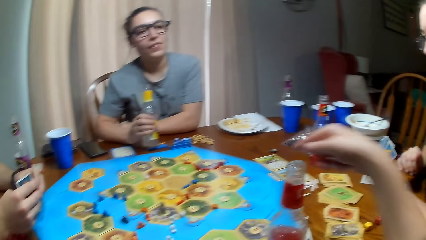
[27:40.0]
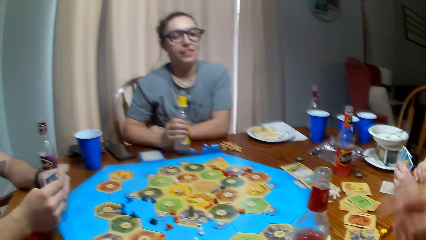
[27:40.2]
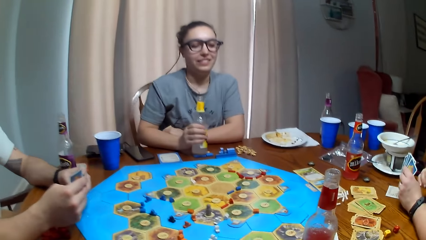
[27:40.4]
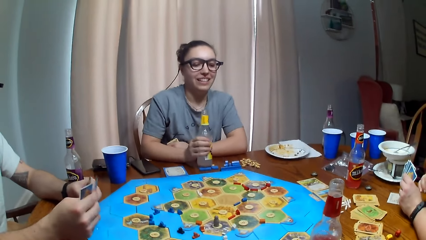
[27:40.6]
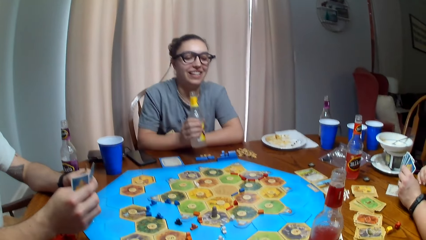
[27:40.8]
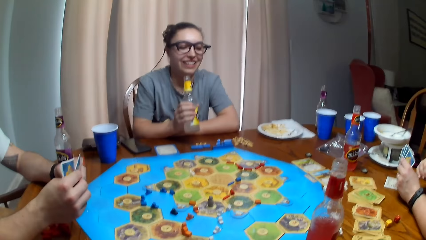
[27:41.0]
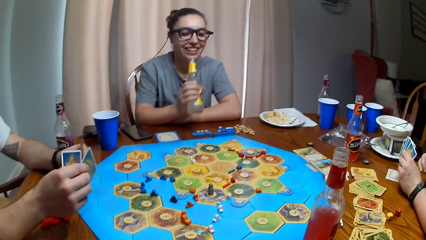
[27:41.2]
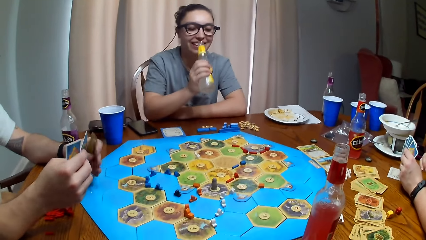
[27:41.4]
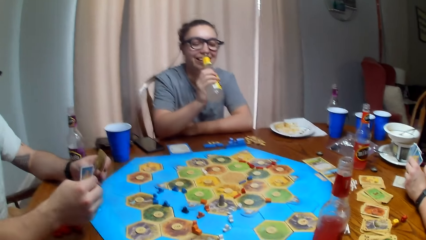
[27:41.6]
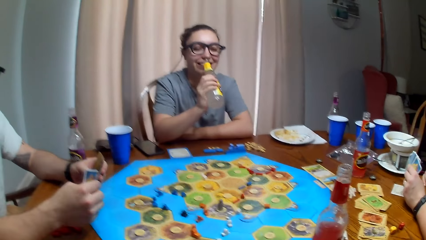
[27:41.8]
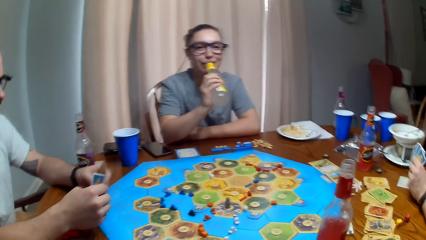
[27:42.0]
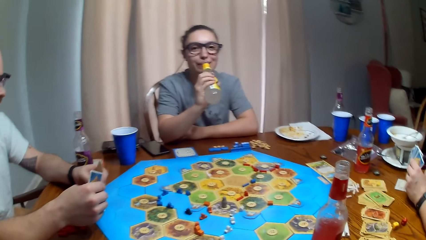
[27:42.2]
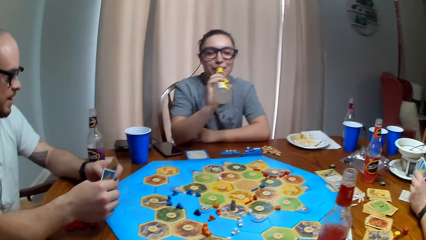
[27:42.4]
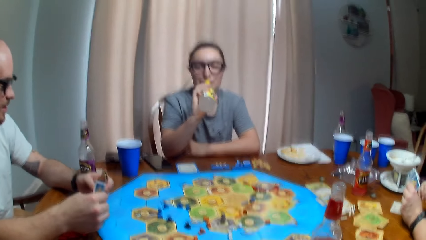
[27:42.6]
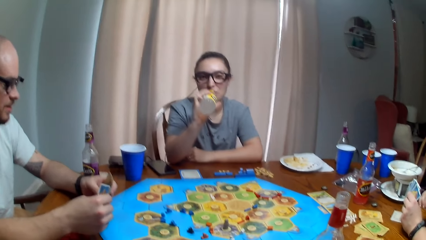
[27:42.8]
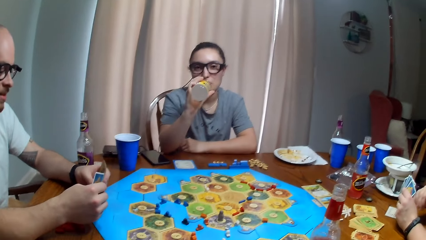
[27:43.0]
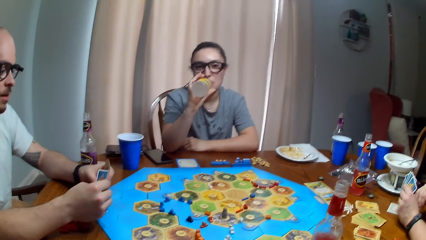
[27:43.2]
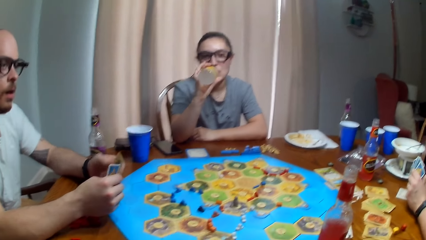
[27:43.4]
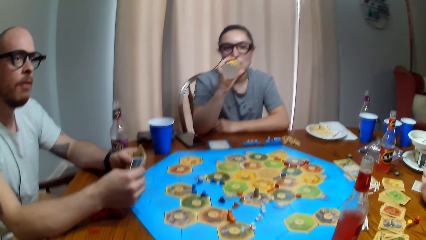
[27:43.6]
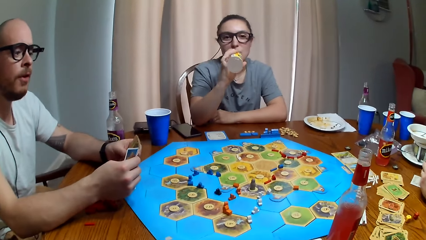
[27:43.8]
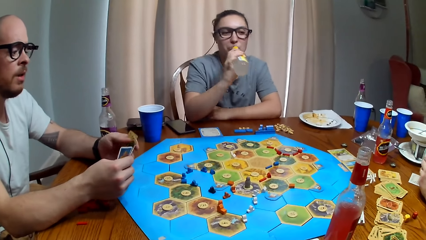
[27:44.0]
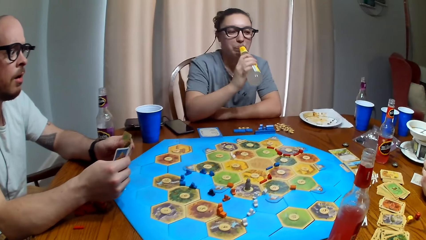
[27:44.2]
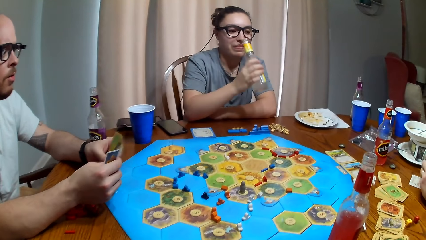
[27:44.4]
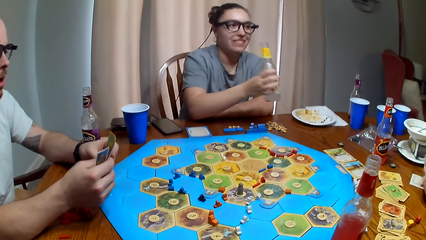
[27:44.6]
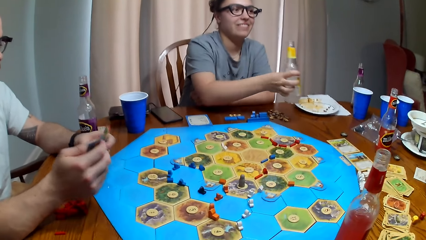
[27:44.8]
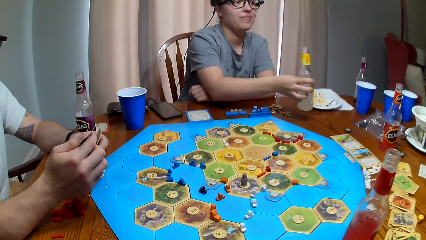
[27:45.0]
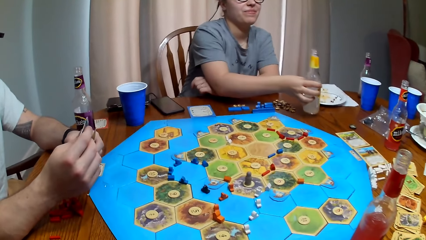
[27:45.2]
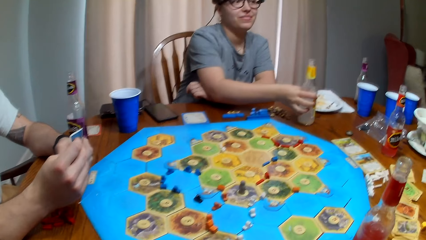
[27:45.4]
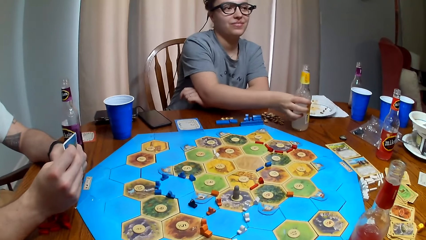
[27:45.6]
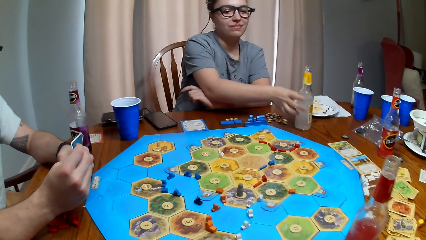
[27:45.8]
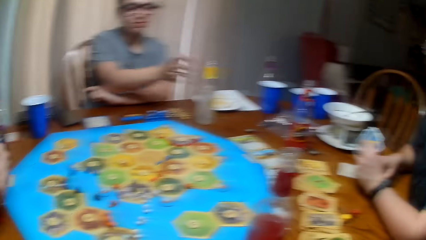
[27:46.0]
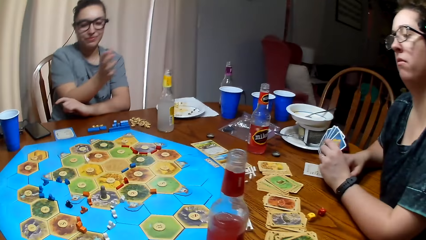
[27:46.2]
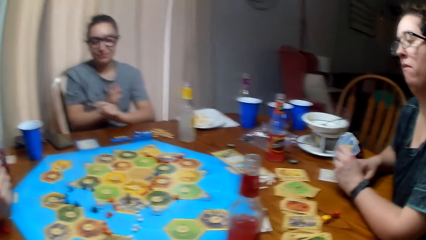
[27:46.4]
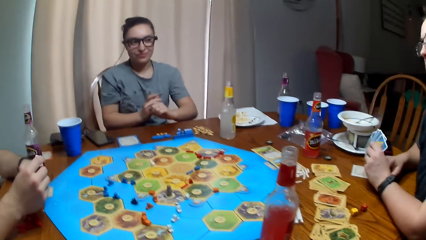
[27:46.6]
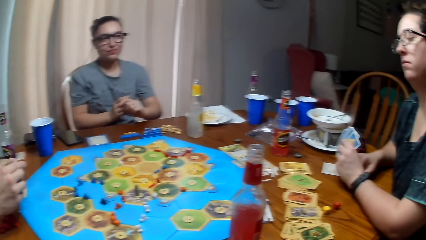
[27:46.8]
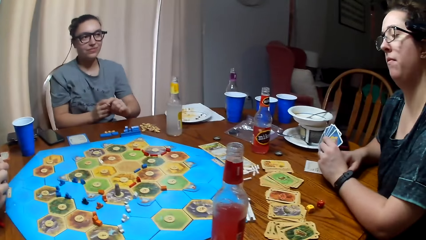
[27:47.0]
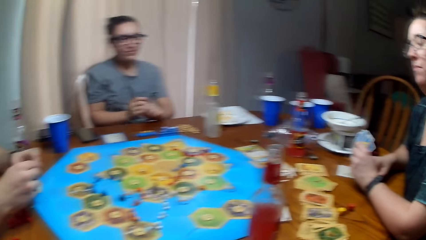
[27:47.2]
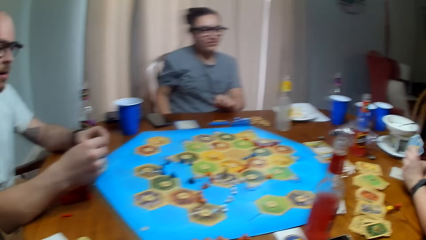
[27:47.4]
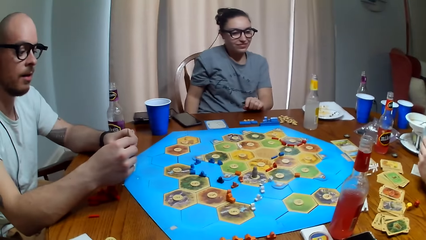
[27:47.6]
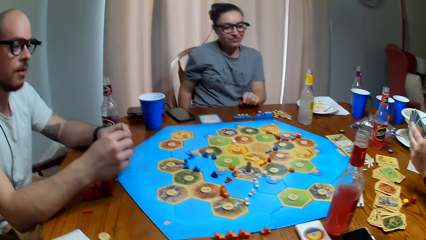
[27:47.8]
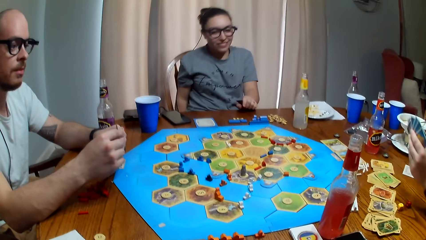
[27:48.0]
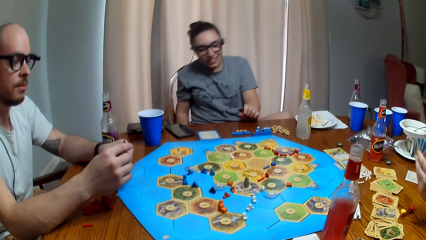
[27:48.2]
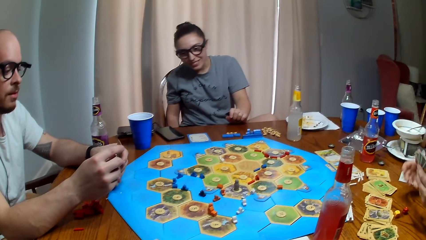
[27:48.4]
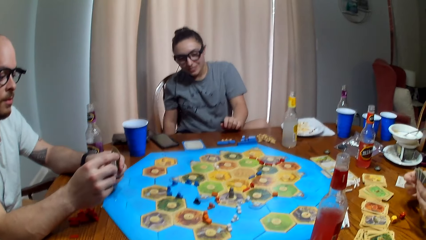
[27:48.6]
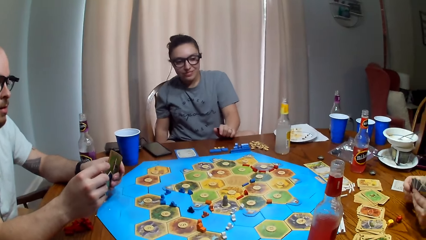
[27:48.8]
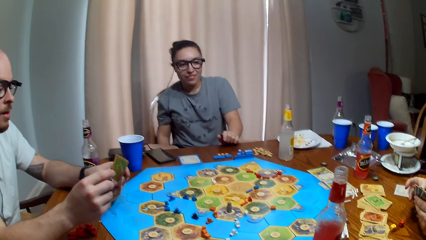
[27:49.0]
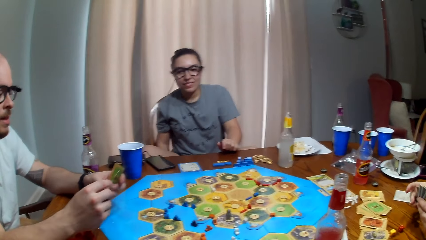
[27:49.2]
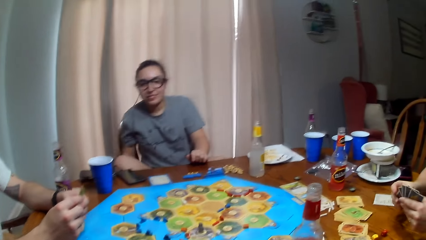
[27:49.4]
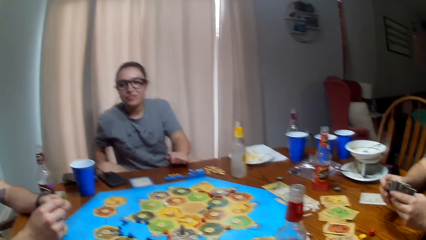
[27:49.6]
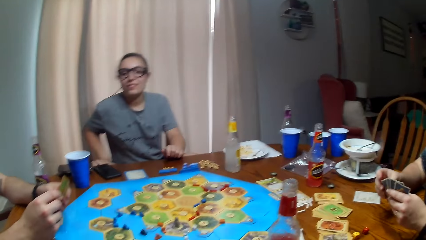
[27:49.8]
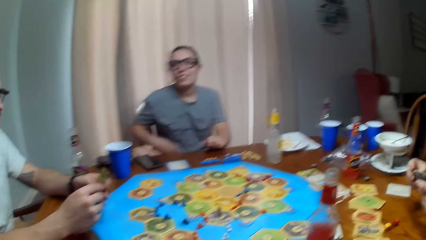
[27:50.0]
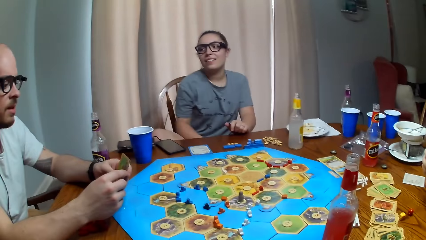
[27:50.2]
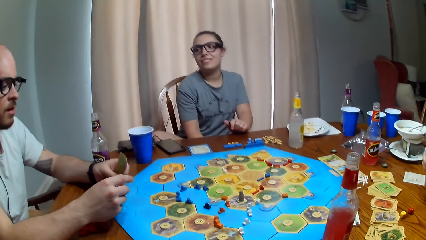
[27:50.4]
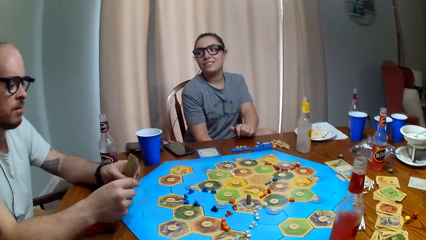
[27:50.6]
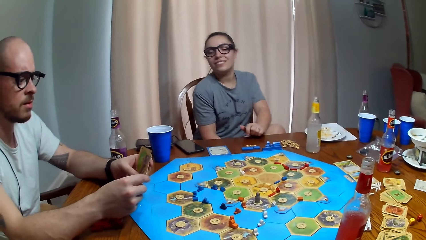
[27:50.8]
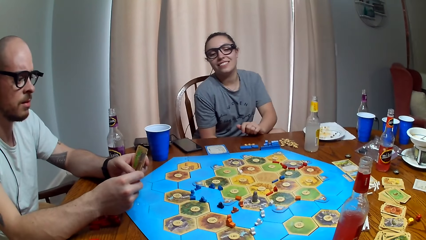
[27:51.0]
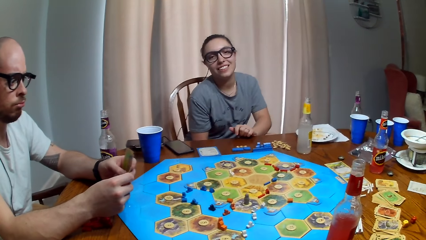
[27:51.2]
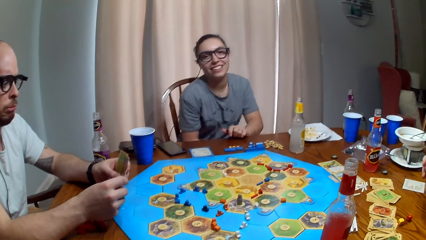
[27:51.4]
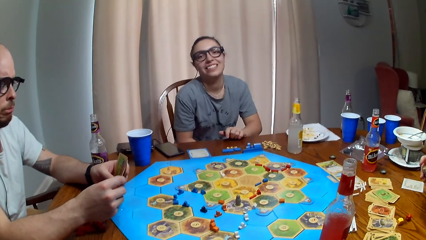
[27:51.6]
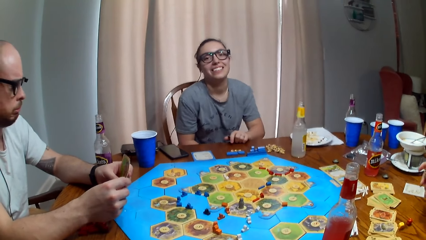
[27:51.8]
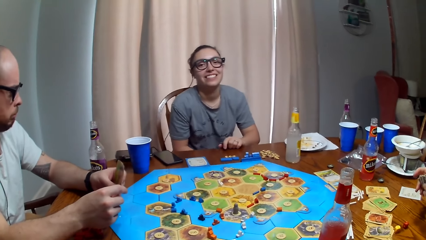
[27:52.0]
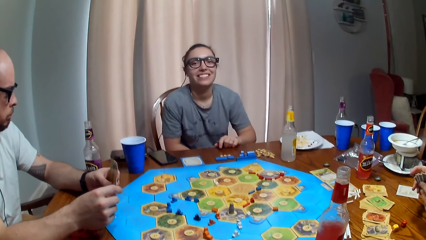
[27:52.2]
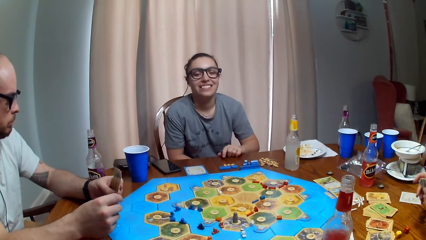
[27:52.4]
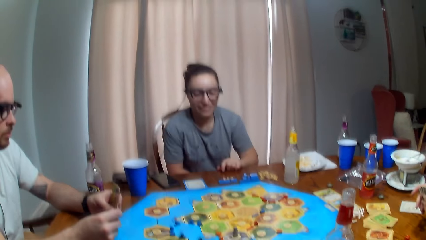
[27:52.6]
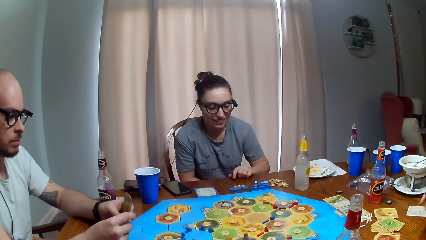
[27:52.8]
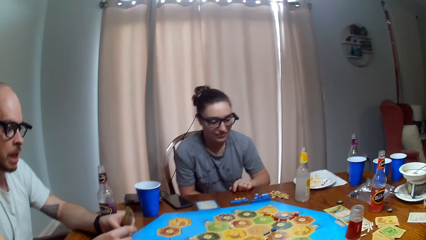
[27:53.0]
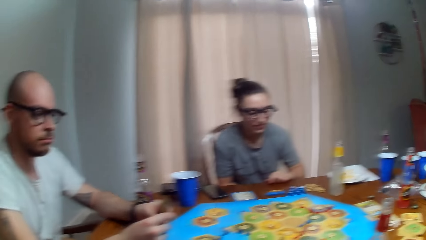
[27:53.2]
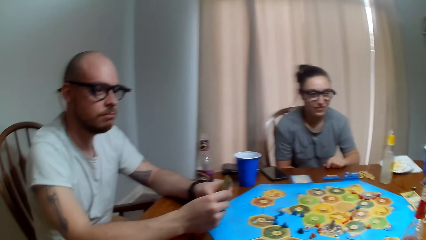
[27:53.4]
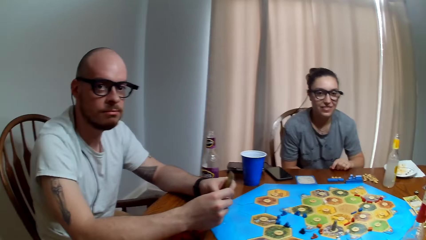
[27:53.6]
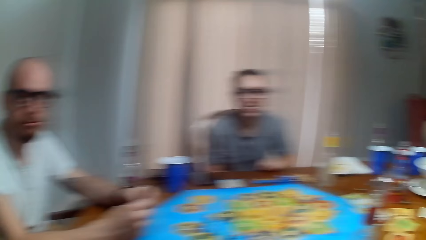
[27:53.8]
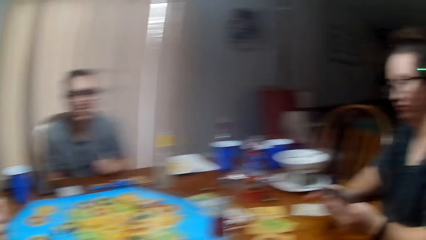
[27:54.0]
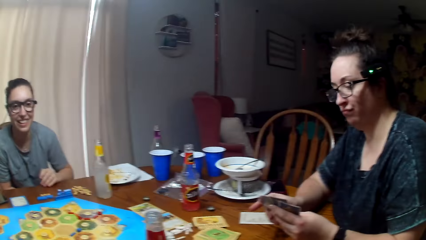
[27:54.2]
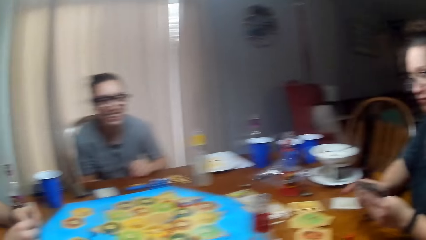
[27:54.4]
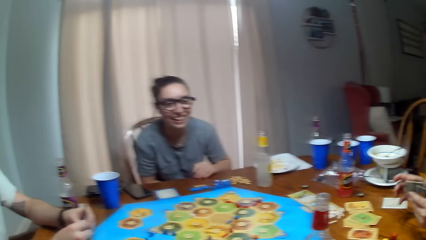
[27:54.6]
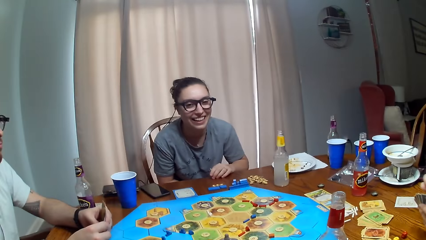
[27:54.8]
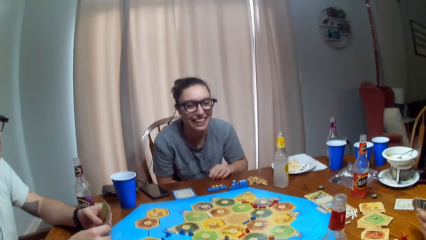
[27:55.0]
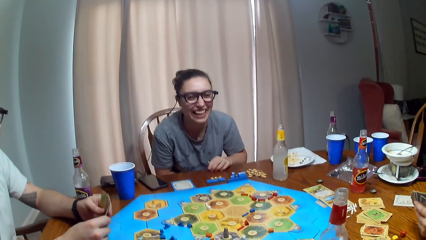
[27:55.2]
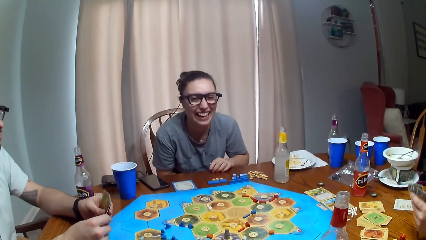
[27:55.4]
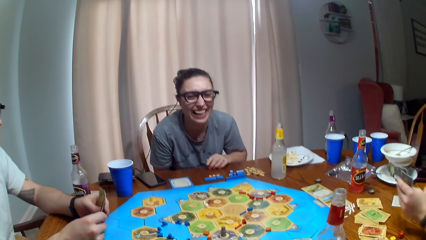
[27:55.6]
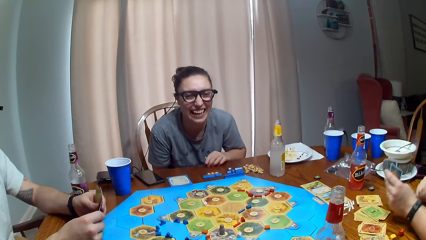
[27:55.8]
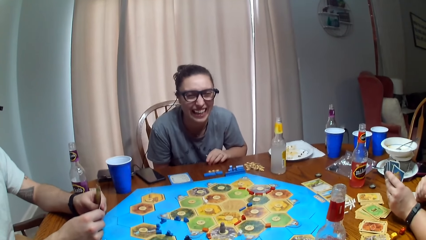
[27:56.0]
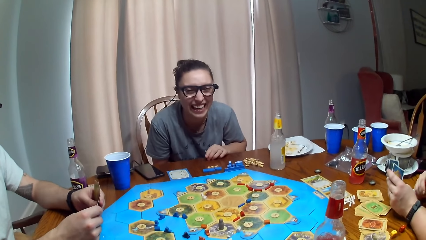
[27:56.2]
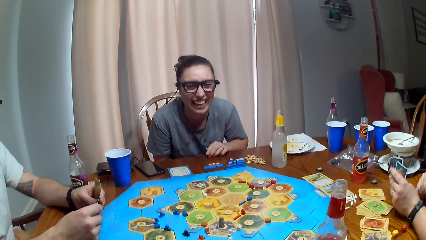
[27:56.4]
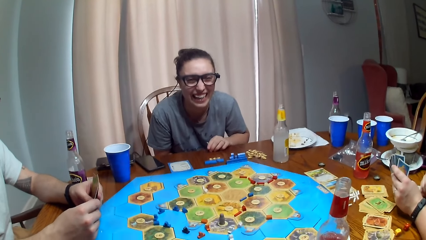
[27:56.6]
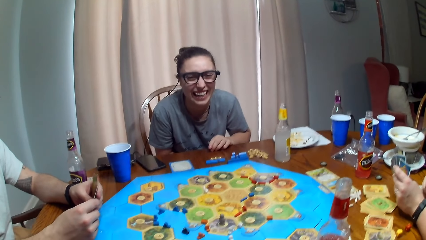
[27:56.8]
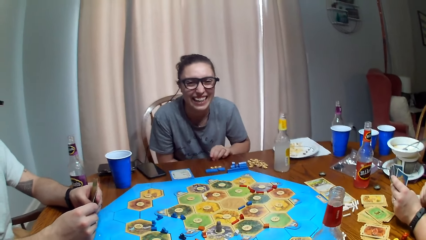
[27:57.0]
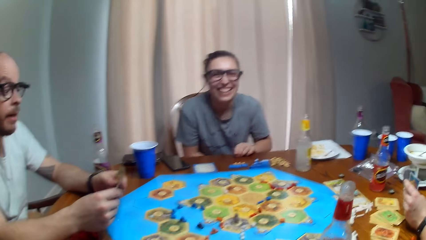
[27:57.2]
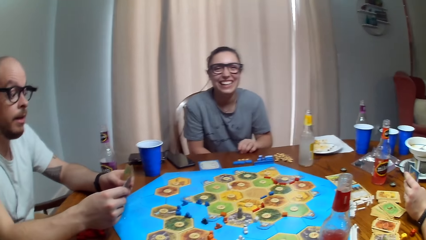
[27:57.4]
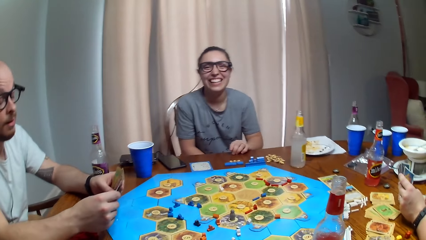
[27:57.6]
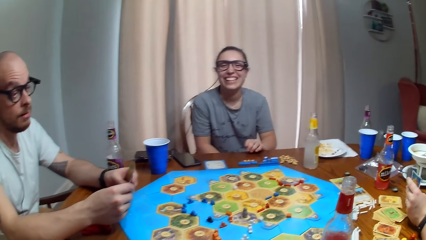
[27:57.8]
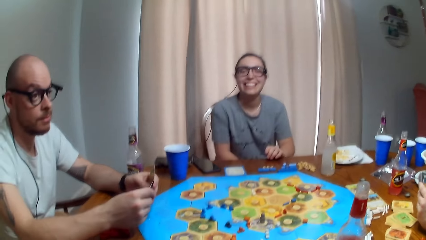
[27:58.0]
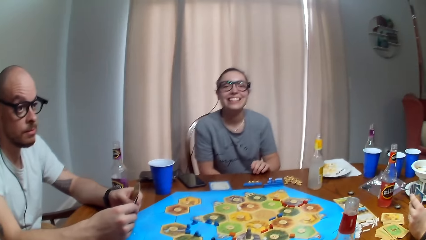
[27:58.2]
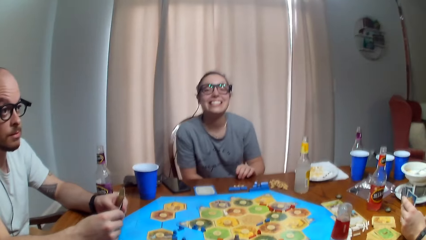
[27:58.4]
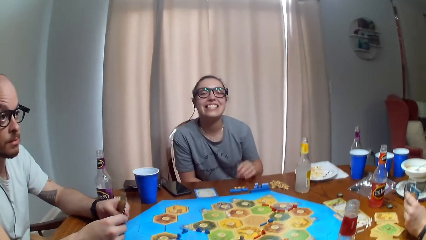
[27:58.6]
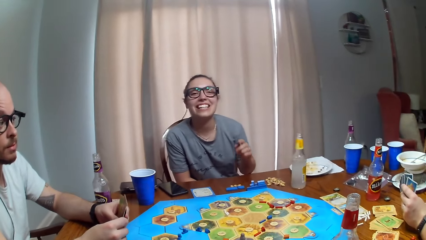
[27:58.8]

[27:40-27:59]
A woman drinks the juice. She puts the juice bottle down. The camera wearer dialogues with a man.
